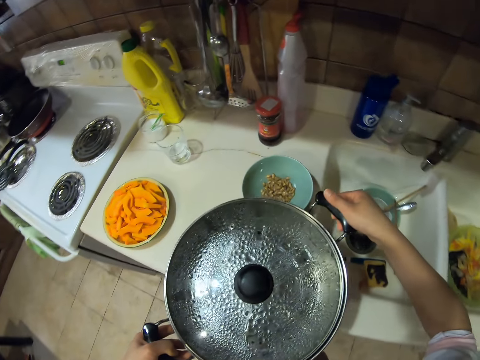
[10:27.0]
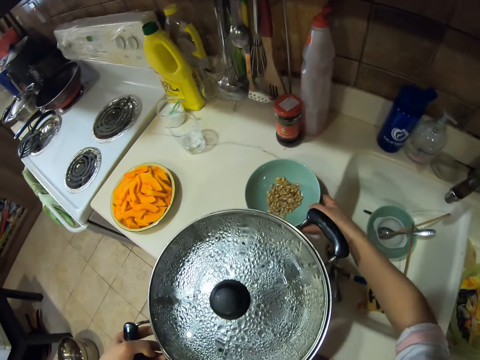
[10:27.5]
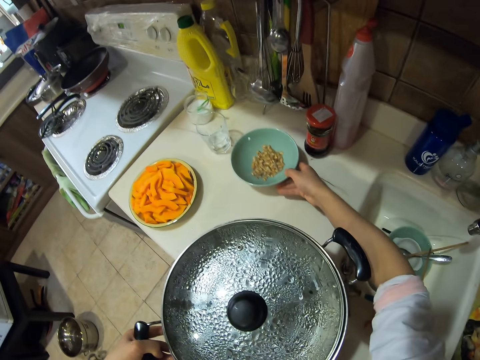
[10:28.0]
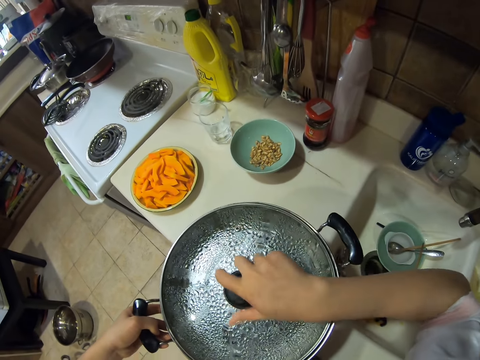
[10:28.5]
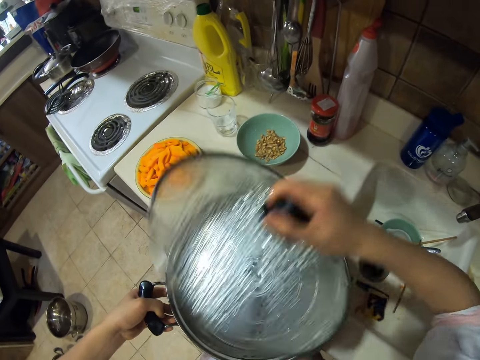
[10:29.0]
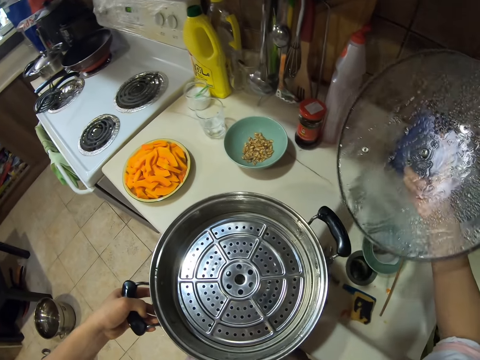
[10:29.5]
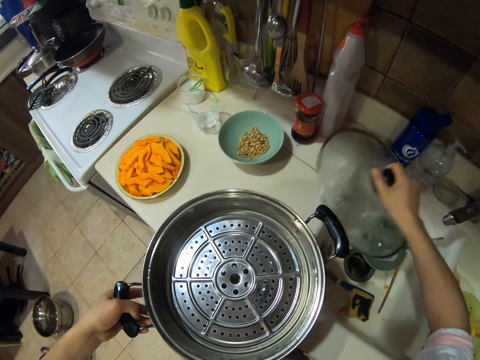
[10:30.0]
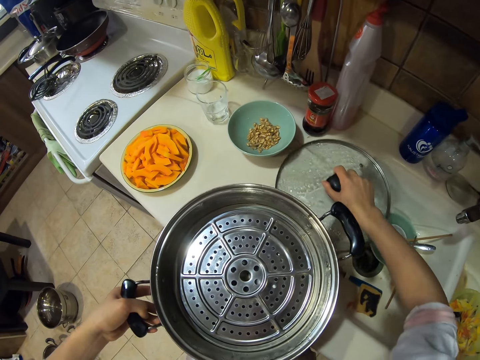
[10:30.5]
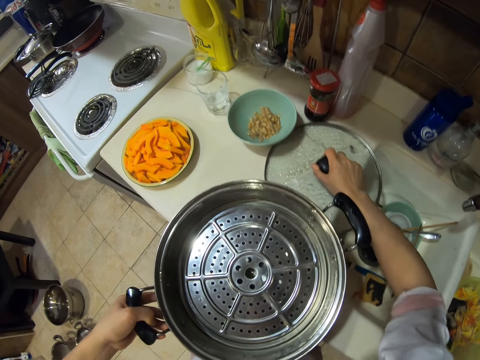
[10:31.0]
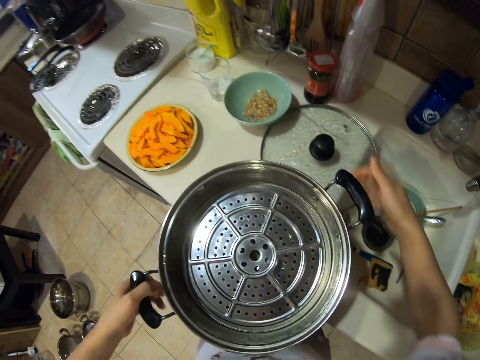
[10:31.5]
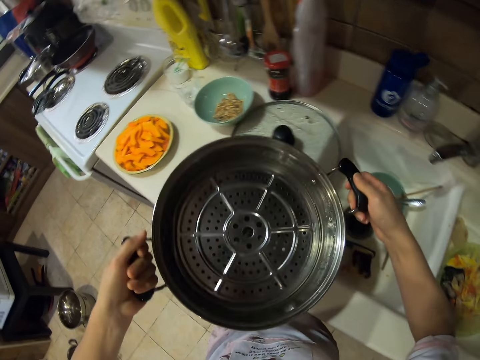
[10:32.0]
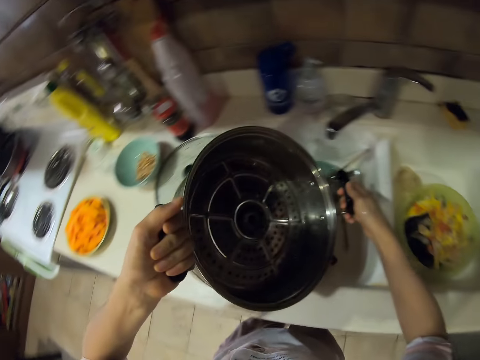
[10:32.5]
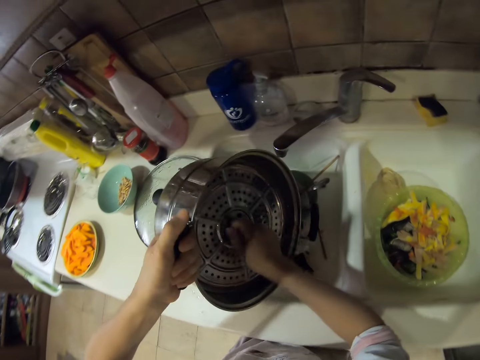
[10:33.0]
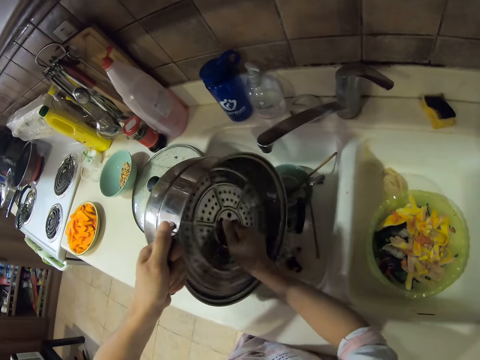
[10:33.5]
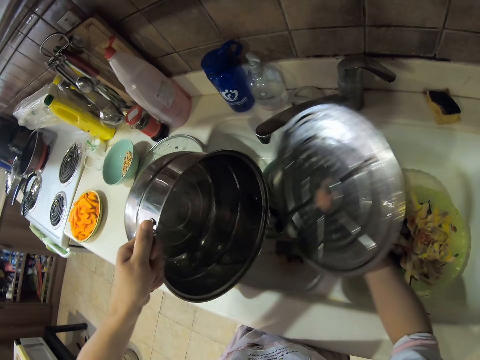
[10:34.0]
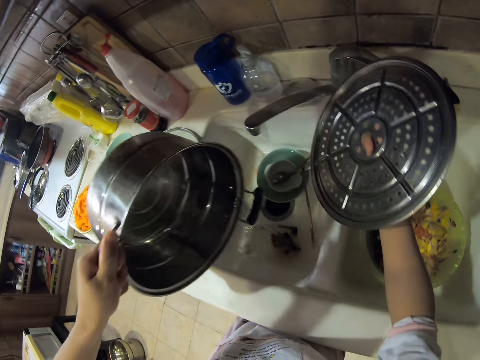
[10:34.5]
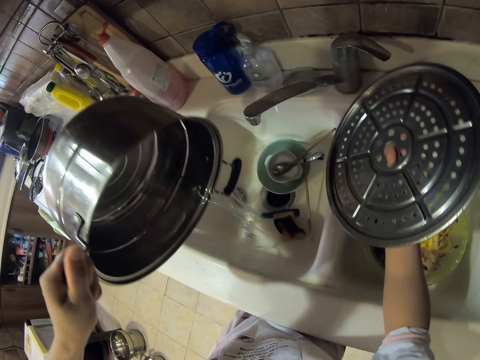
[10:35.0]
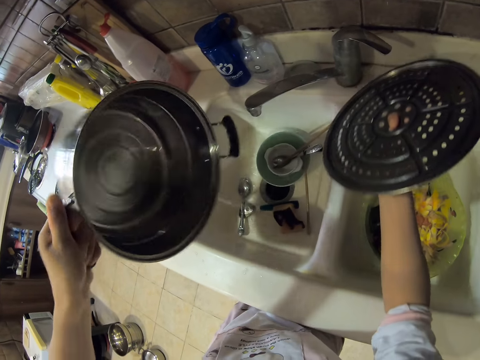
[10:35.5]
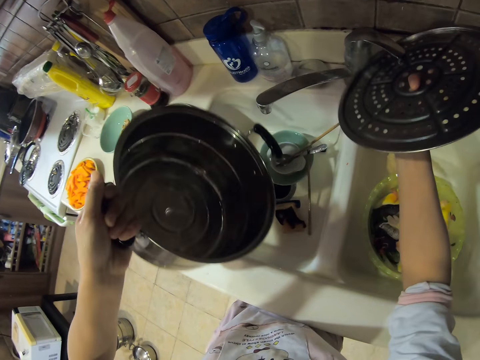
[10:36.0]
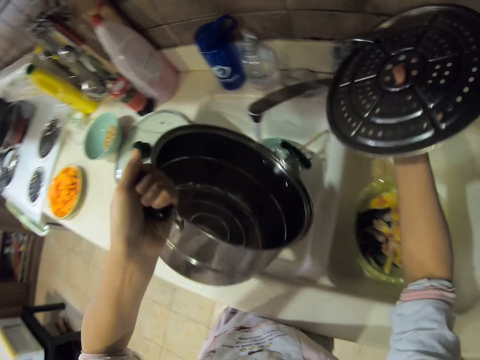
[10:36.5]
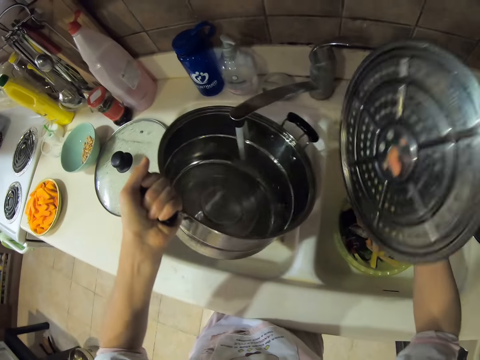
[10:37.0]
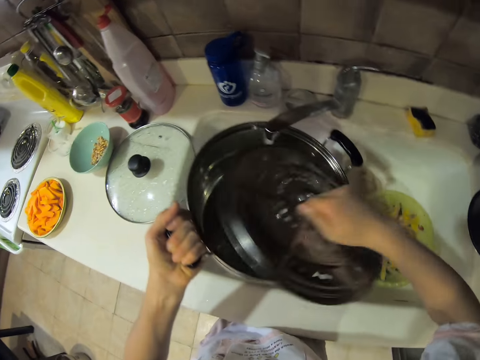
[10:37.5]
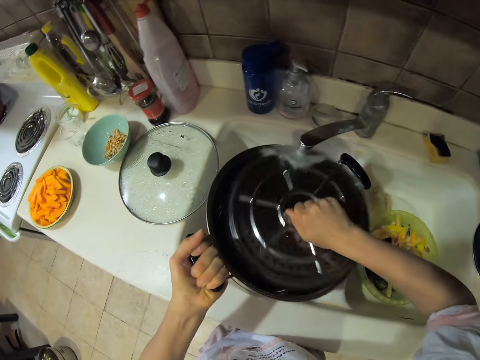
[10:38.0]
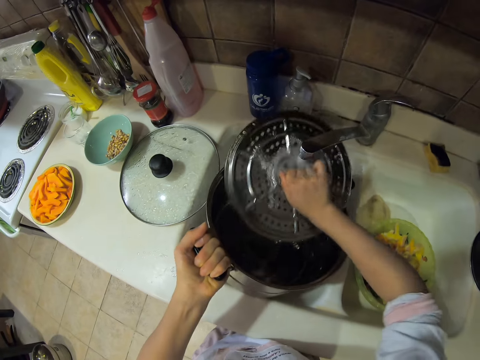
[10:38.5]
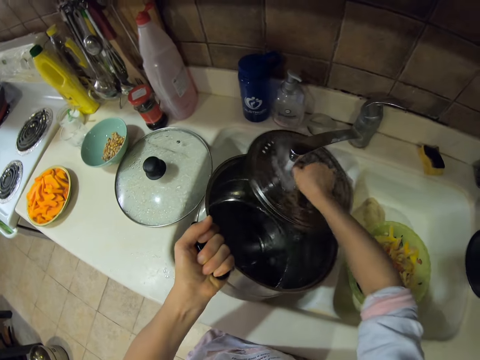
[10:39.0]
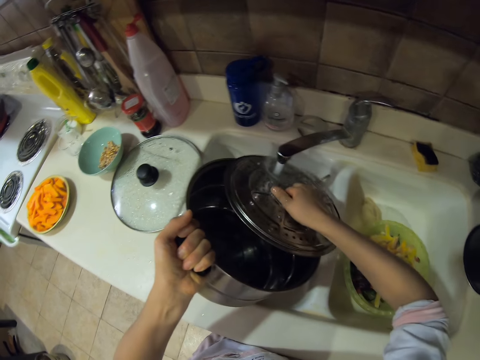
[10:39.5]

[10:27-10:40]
The camera wearer places the cooking pot in the kitchen table top. They move the bowl. They open the lid. They place the lid on the table top. They put the cooking pots in the sink. They remove the steam cover lid. They pour water from the pot. They open the tap using the lid. They fetch water into the pot. They rinse the cooking pot. They rinse the lid.

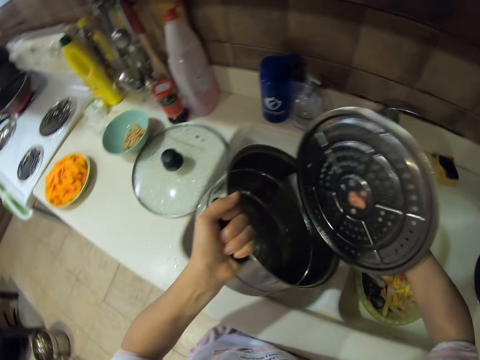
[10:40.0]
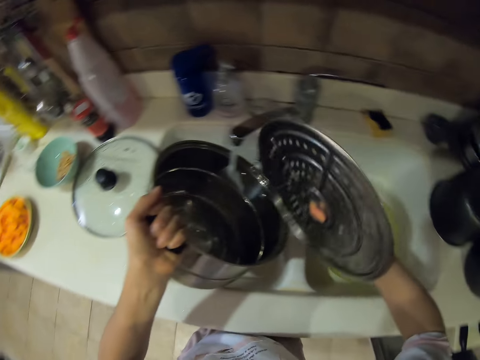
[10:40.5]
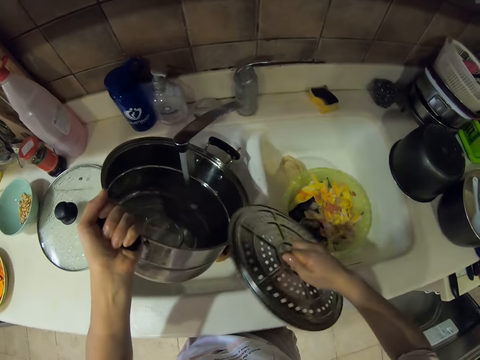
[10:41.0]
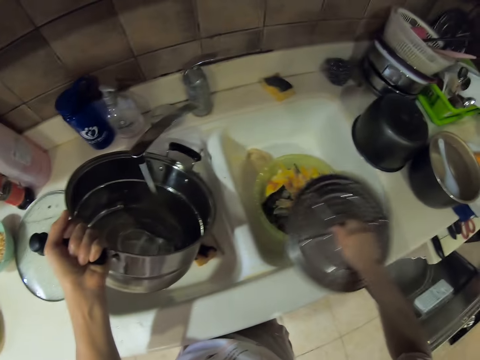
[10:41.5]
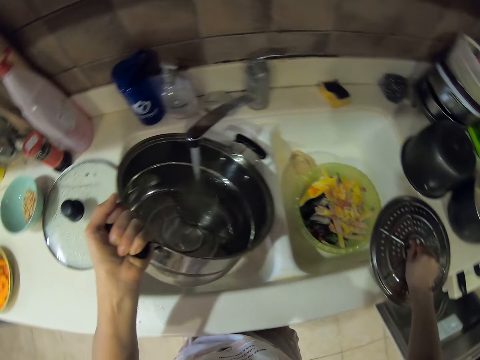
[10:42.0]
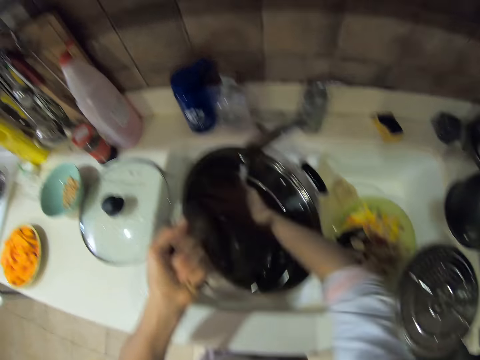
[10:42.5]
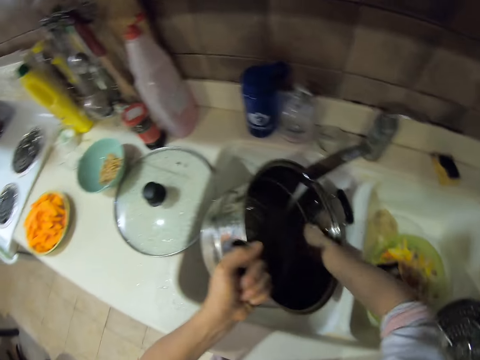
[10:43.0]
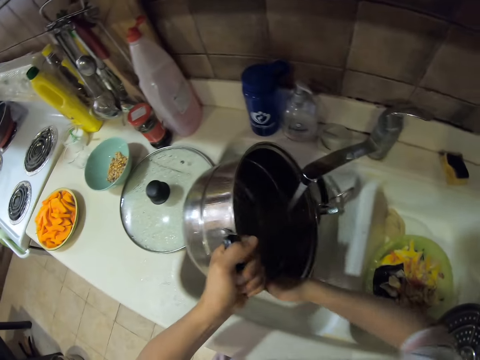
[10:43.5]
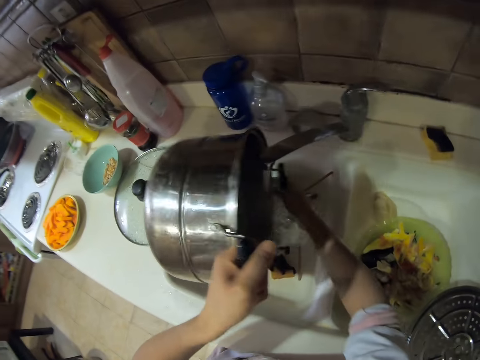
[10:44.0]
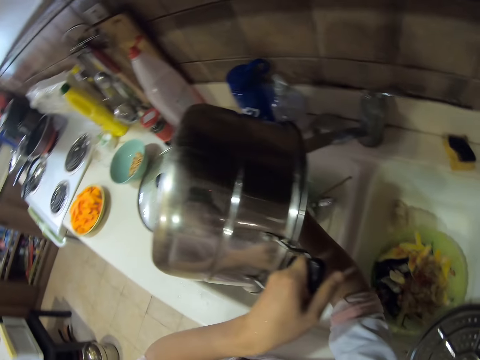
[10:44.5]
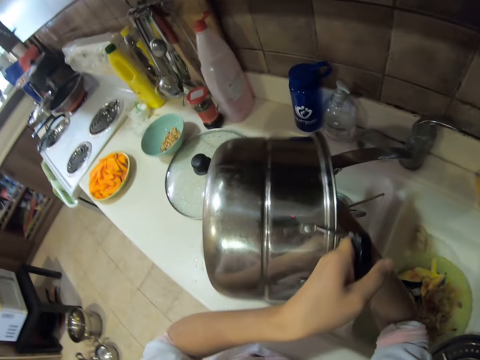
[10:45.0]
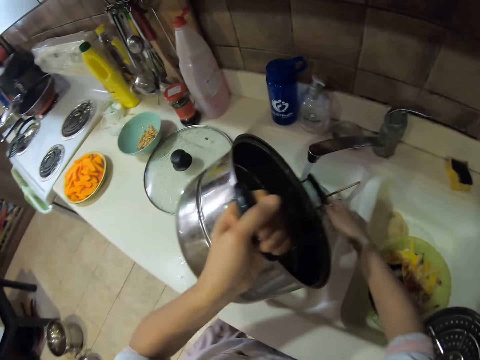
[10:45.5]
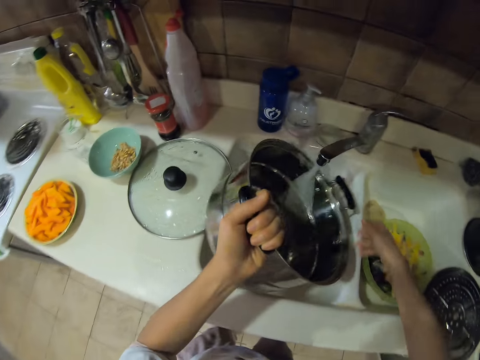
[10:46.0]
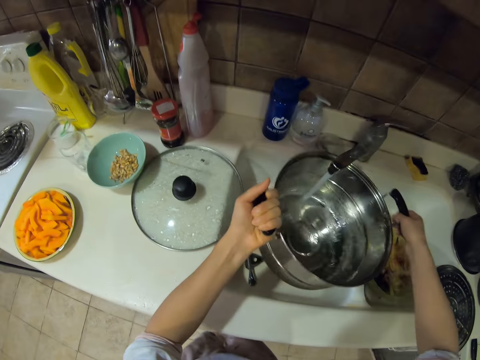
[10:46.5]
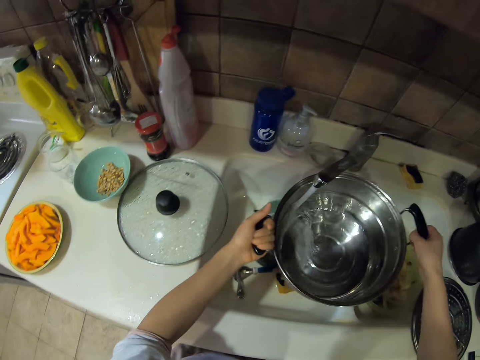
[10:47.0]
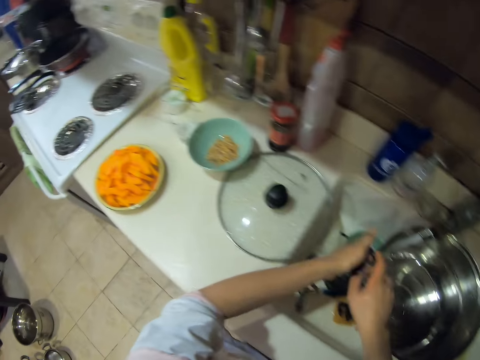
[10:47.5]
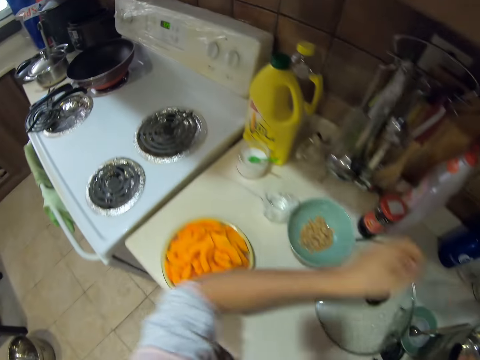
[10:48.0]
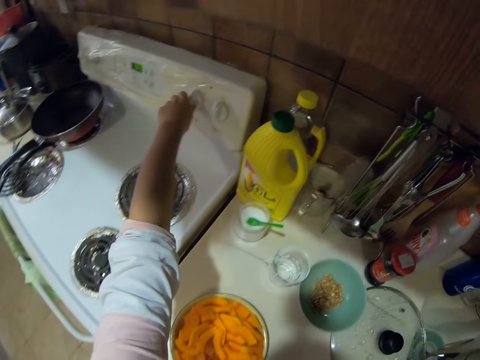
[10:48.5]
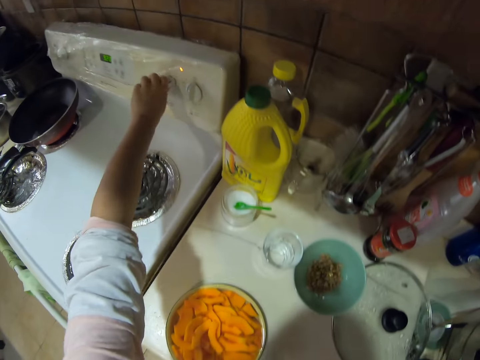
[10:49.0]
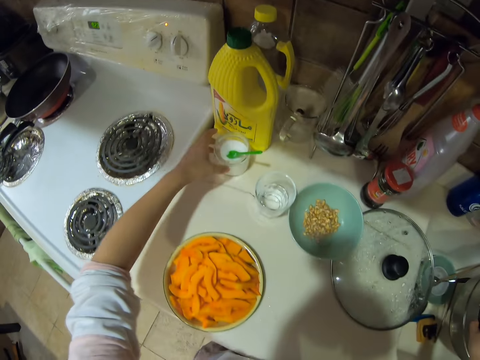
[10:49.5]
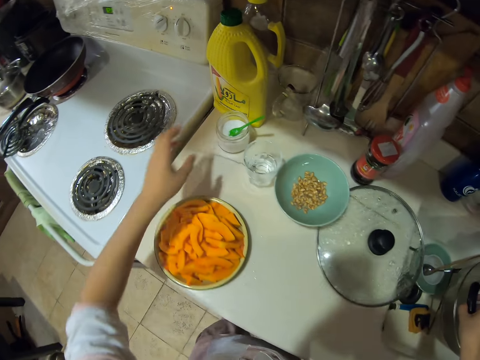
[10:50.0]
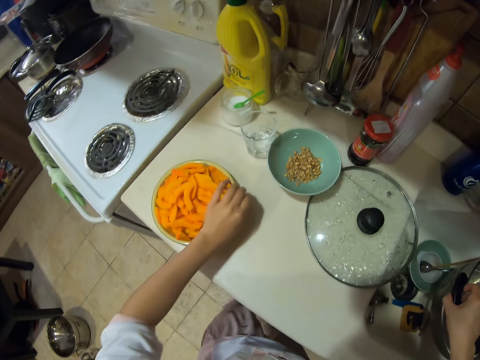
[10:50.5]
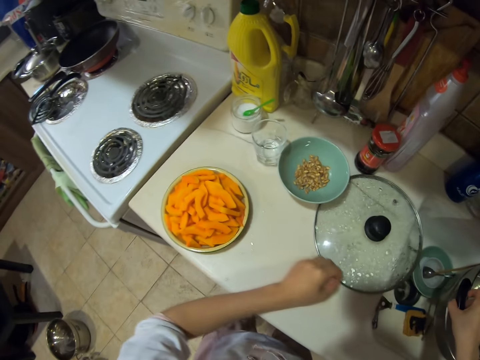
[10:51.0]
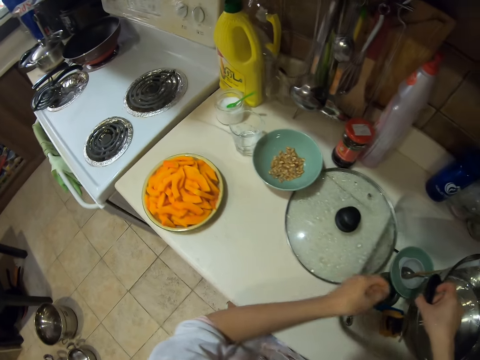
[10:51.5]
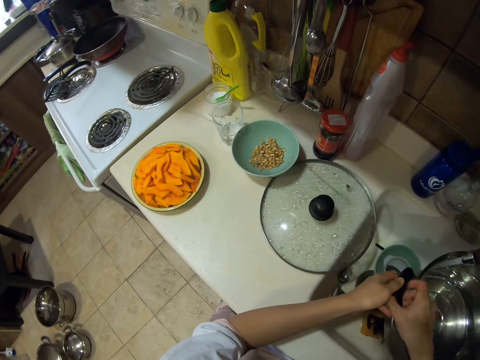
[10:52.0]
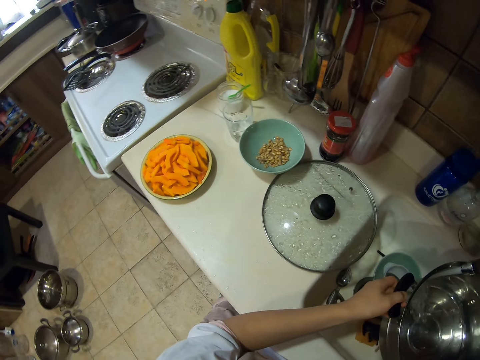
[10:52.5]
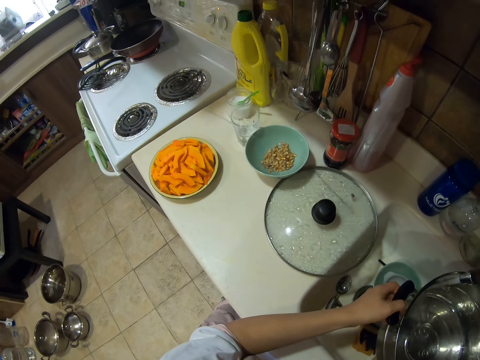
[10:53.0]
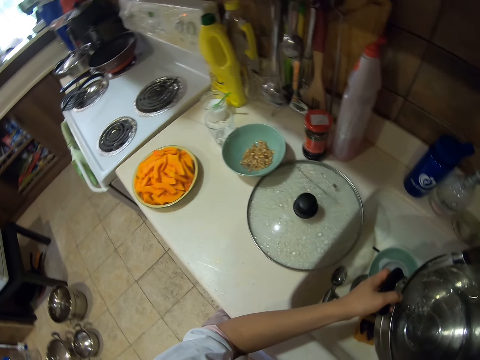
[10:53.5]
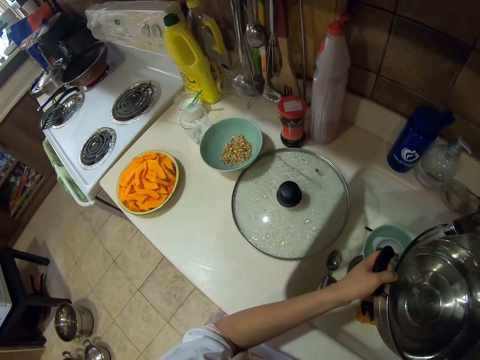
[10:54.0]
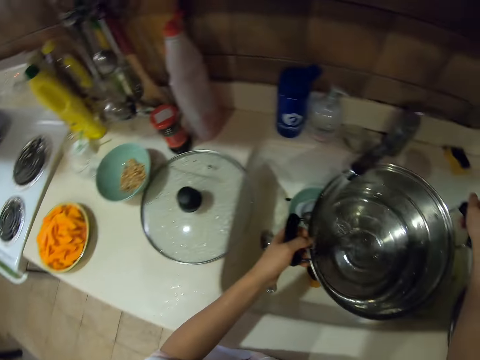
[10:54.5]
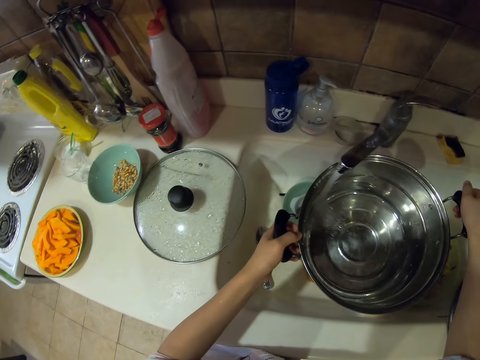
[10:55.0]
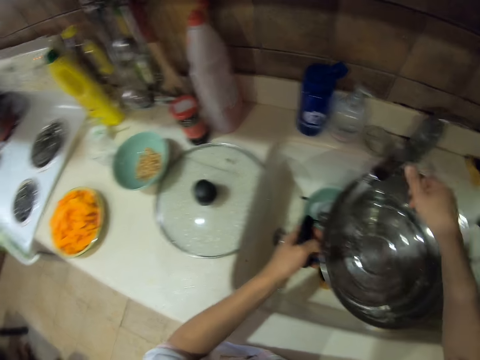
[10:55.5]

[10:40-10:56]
The camera wearer shakes the lid. They fetch water into the pot. They wash the pot. They pour water in the sink. They fetch water into the pot. They ignite the cooker. They push a container. They pour water into the pot. They look around.
